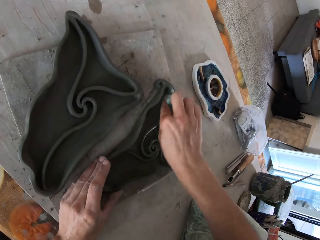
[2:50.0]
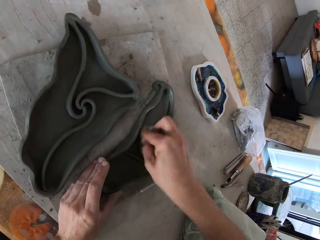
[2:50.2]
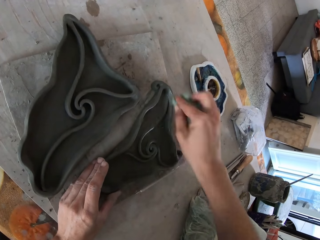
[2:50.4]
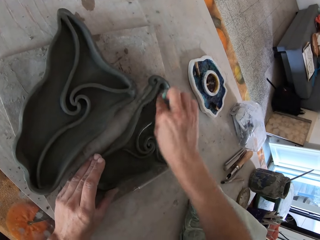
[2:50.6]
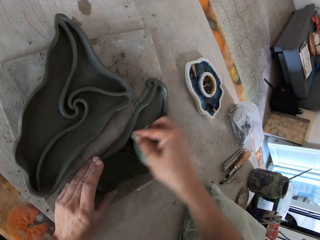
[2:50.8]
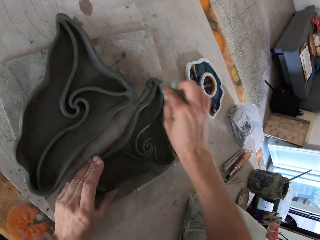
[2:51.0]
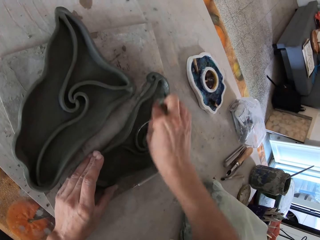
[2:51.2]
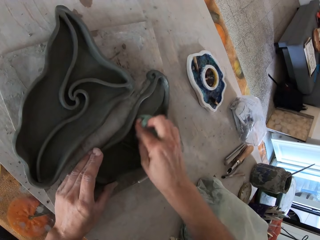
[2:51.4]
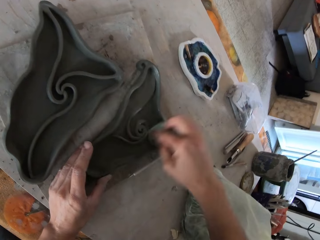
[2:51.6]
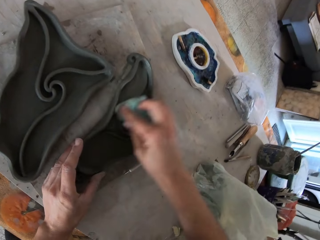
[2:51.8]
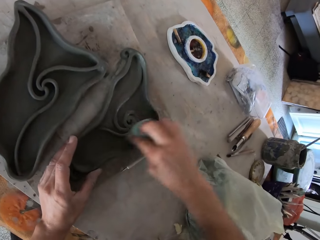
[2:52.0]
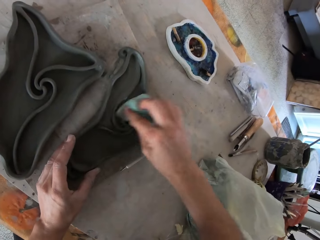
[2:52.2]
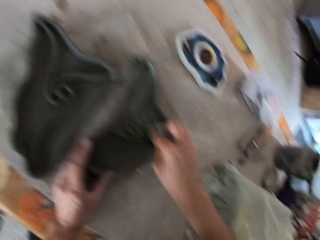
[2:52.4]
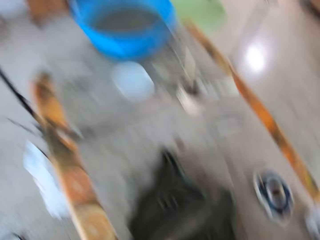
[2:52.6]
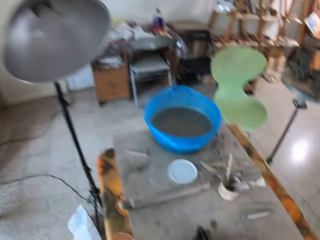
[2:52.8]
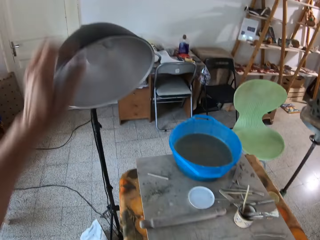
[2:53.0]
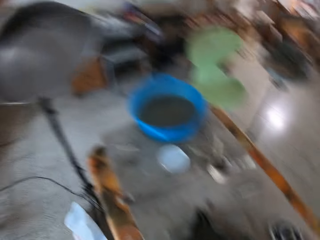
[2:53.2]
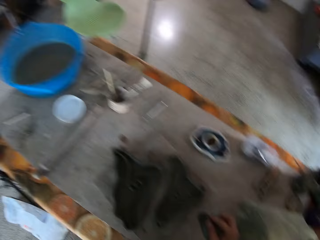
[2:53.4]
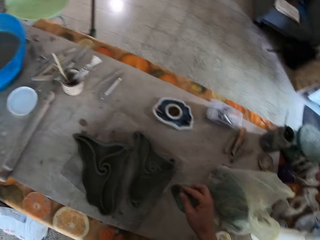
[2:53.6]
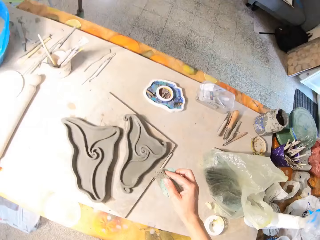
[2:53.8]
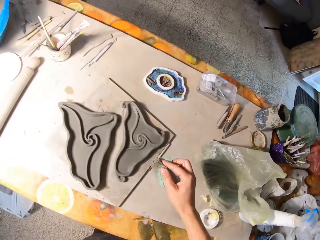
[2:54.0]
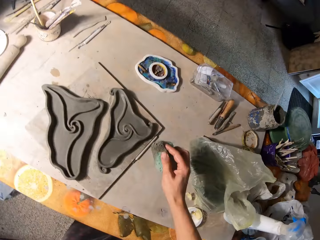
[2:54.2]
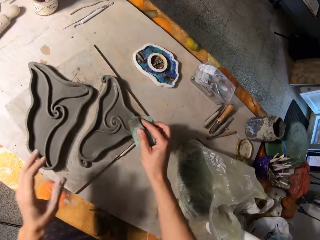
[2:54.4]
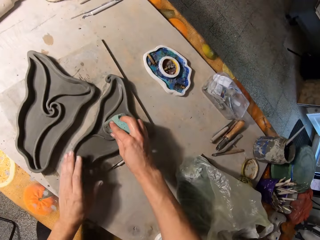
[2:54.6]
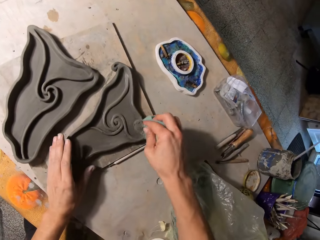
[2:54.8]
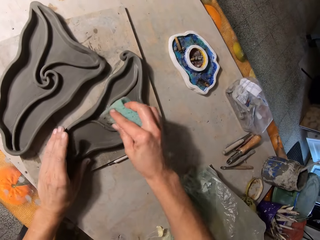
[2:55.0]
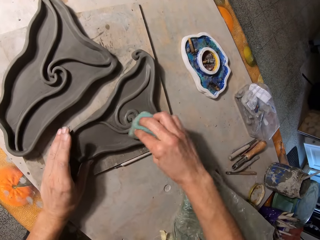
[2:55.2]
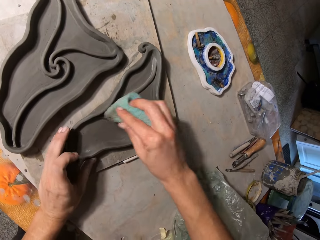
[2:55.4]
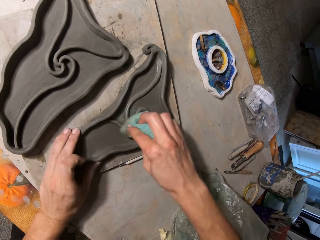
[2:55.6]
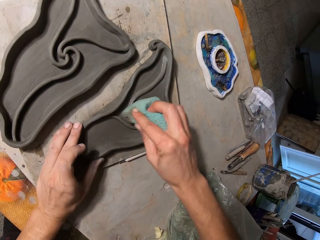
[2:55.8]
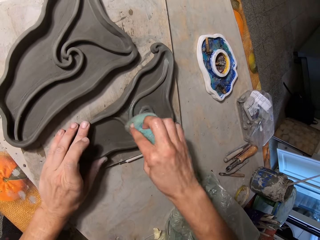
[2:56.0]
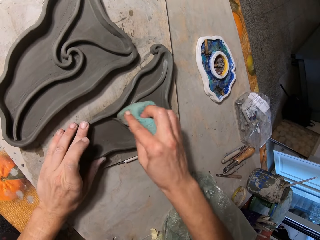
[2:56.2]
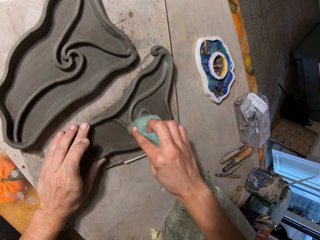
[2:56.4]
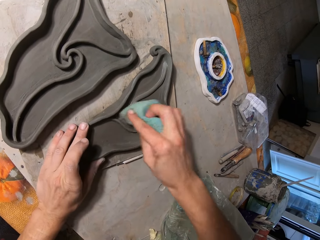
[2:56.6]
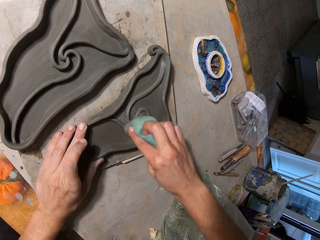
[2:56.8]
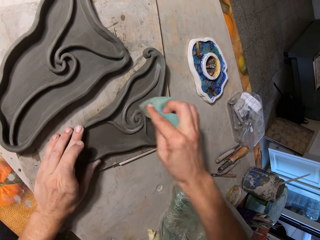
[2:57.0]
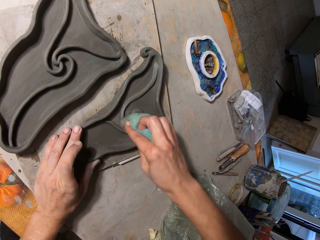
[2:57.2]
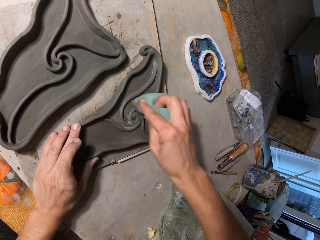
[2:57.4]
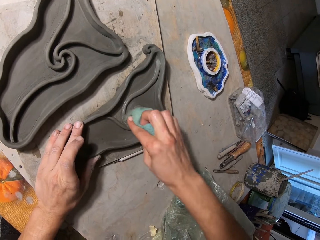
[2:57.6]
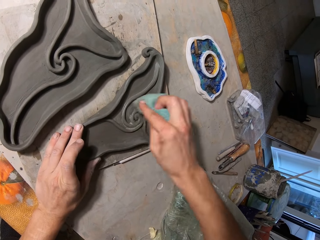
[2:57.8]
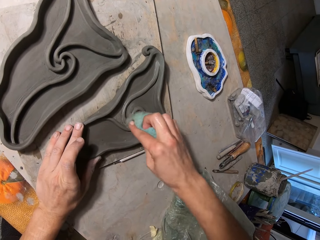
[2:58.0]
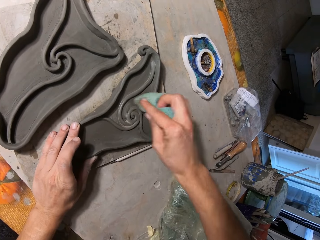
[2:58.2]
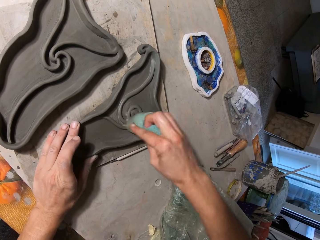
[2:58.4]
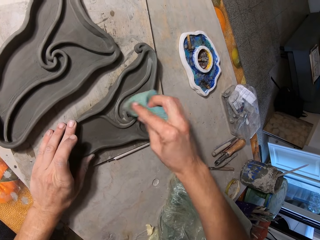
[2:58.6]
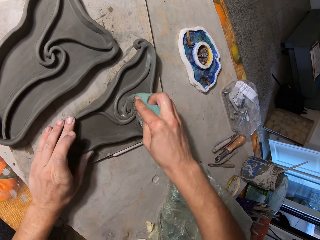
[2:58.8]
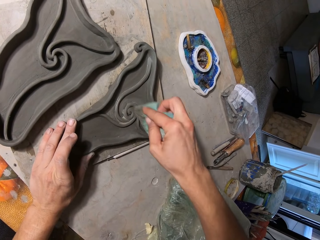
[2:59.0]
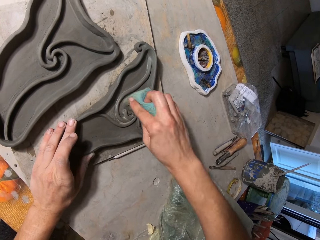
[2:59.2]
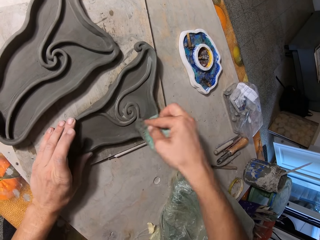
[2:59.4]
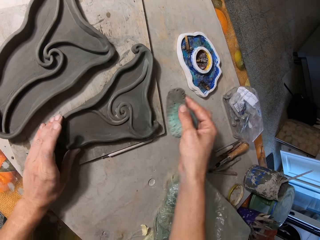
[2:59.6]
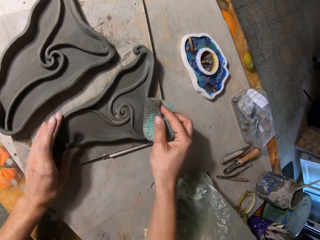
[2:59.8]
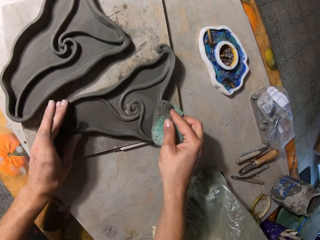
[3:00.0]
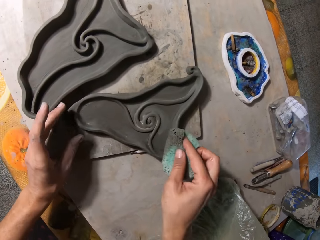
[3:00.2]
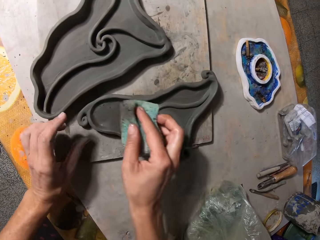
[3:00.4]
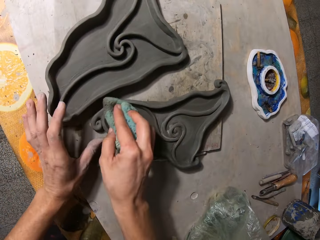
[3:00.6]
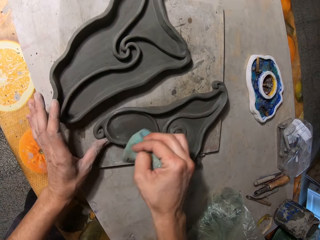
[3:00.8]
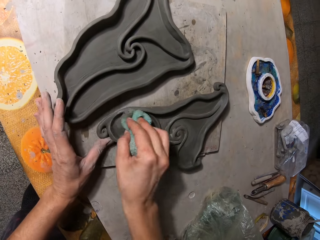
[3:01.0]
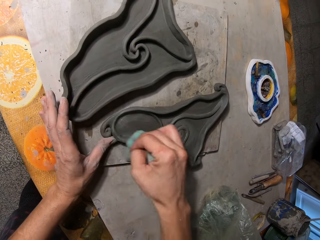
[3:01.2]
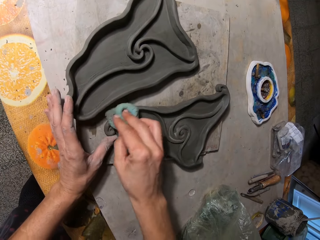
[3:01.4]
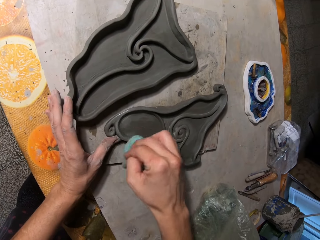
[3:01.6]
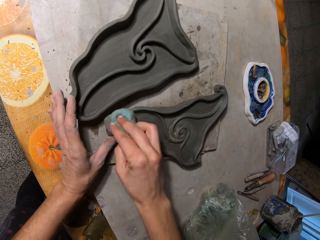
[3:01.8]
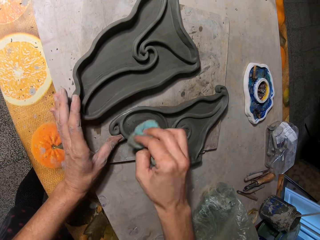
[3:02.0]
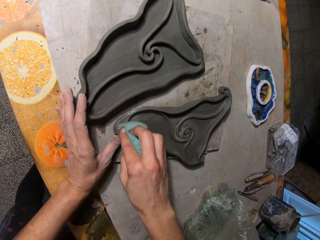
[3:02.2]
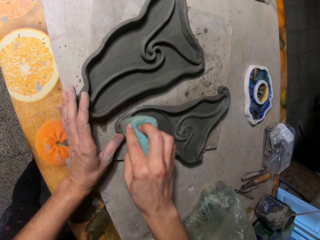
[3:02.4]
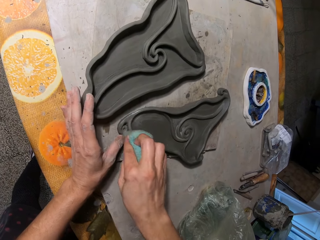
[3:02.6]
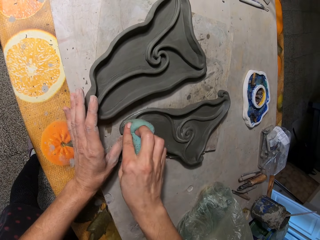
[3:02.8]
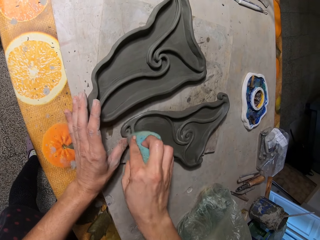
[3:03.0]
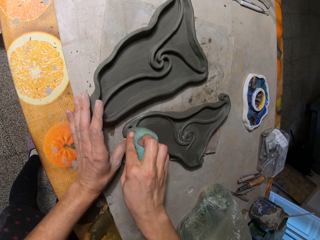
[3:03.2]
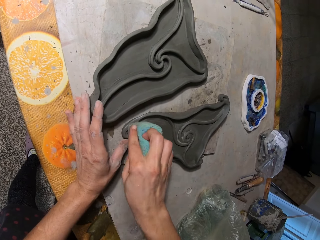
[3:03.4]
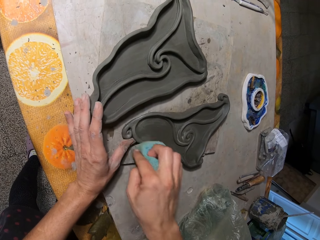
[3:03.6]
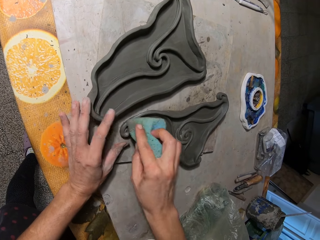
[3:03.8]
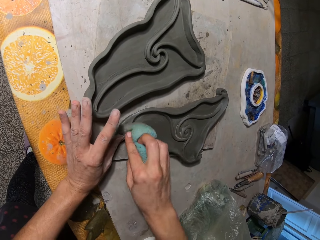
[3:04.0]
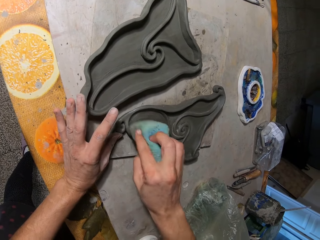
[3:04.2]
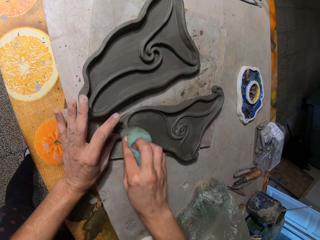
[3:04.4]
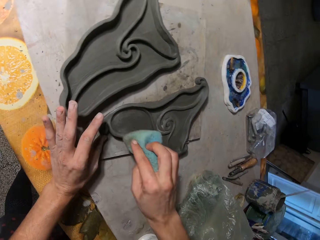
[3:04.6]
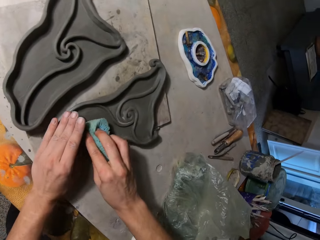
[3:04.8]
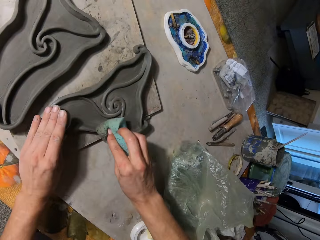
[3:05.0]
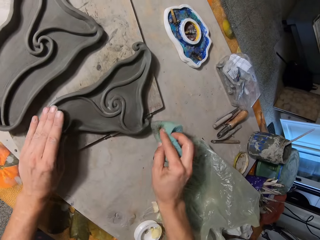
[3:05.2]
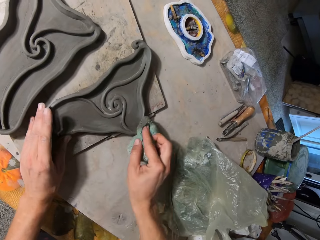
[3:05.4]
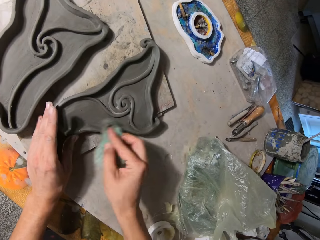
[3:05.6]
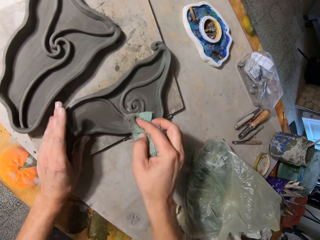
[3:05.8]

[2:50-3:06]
The camera wearer reaches for the lamp. He turns on the lamp. He holds the clay mold or sculpture on the table with his left hand. He wipes the clay mold on the table with the sponge in his right hand. He holds the sculpture with both his hands. He turns the clay mold on the table with both hands. He tilts the sculpture. He wipes the clay mold on the table with the sponge in his right hand. He holds the clay mold on the table with his left hand.

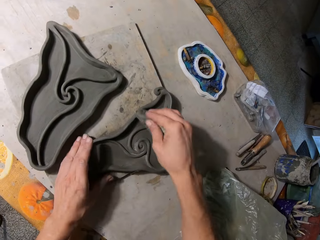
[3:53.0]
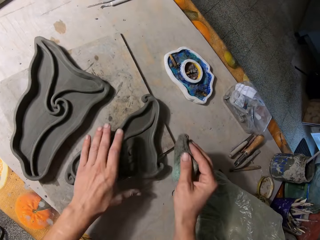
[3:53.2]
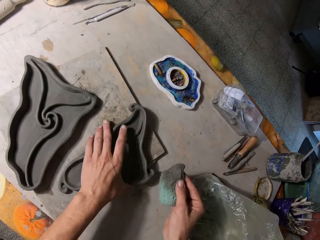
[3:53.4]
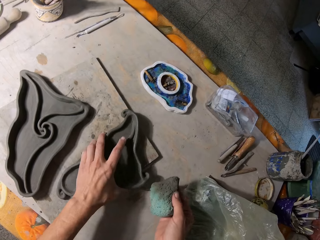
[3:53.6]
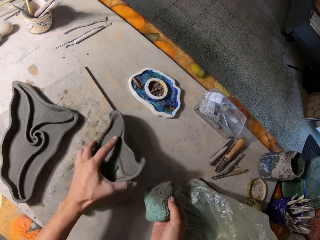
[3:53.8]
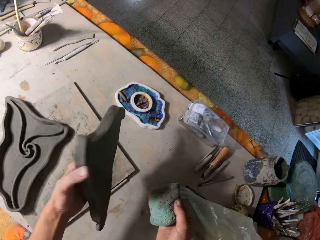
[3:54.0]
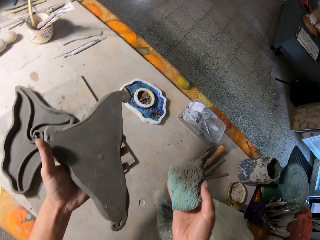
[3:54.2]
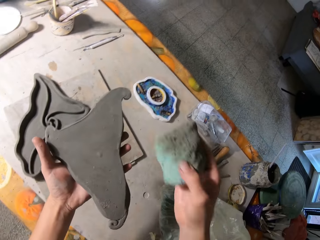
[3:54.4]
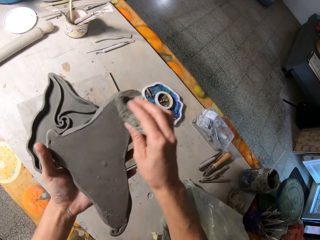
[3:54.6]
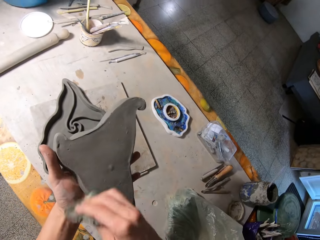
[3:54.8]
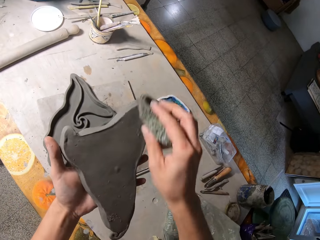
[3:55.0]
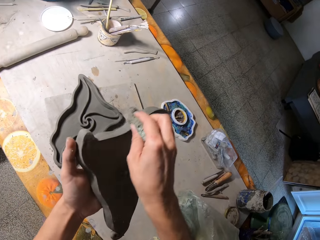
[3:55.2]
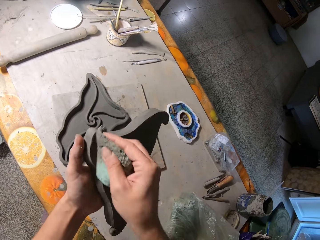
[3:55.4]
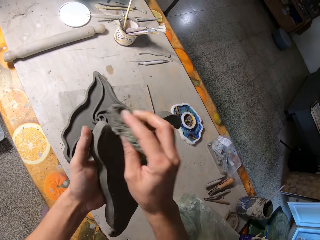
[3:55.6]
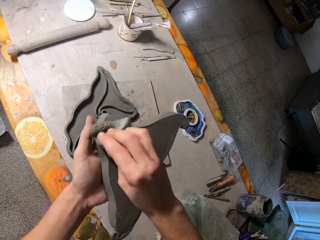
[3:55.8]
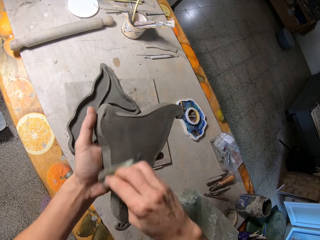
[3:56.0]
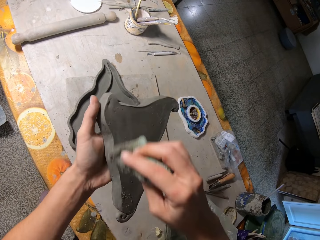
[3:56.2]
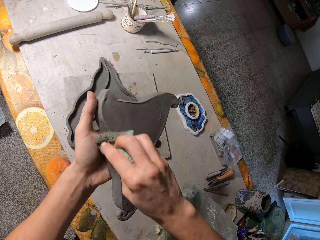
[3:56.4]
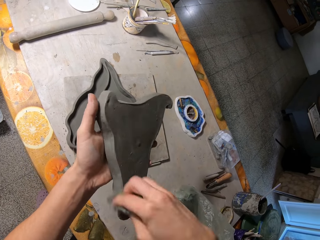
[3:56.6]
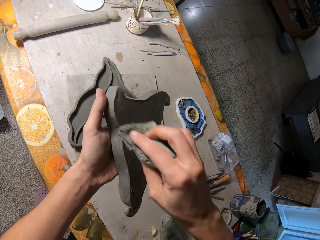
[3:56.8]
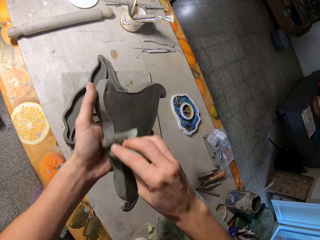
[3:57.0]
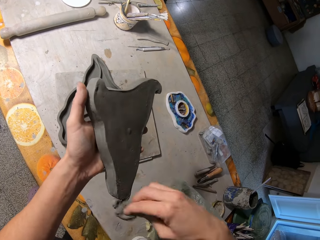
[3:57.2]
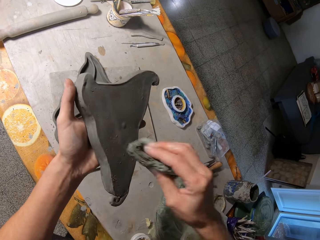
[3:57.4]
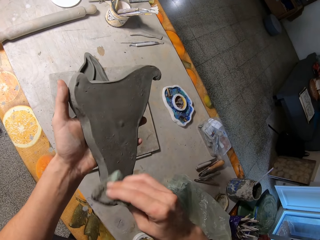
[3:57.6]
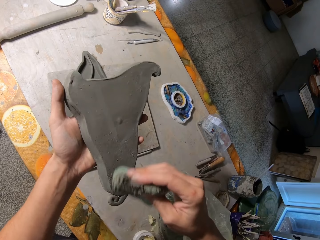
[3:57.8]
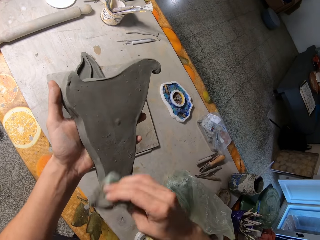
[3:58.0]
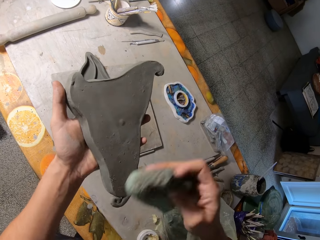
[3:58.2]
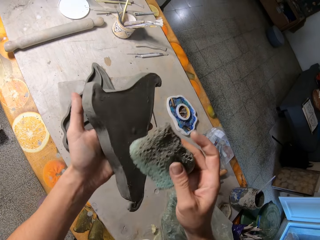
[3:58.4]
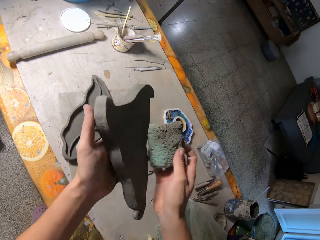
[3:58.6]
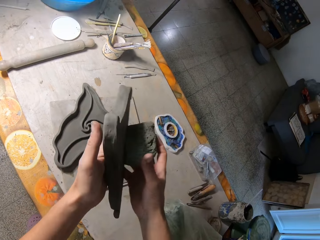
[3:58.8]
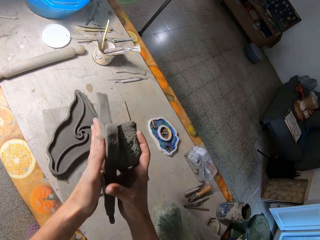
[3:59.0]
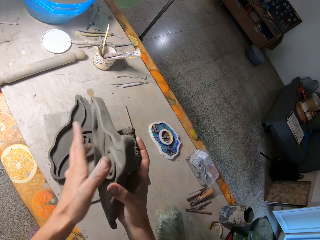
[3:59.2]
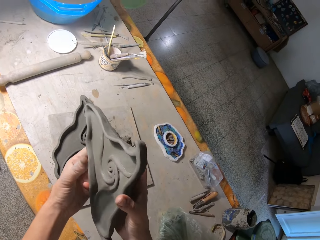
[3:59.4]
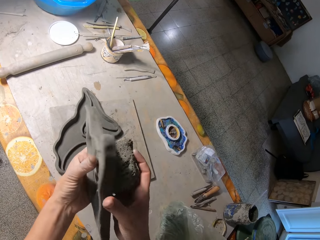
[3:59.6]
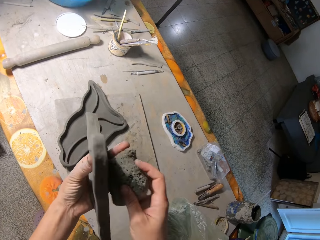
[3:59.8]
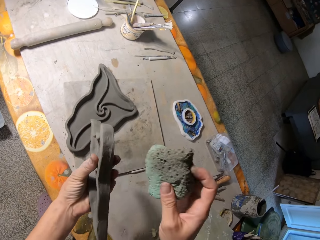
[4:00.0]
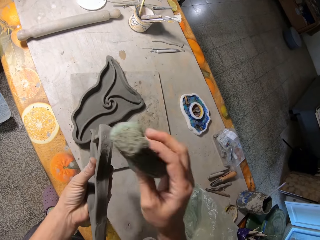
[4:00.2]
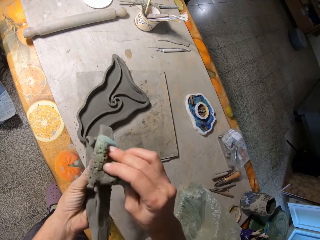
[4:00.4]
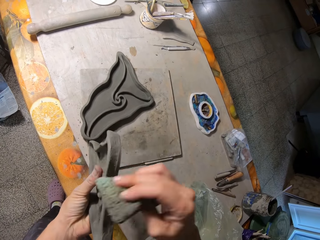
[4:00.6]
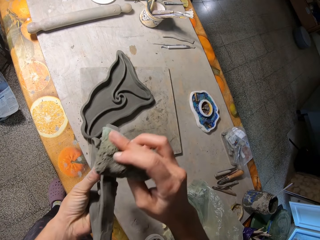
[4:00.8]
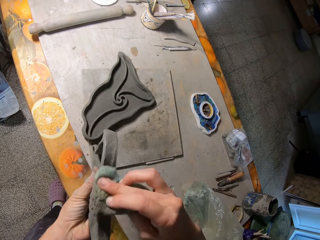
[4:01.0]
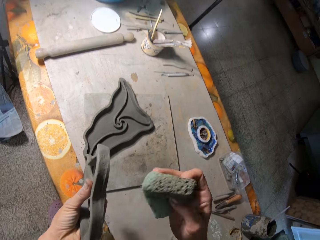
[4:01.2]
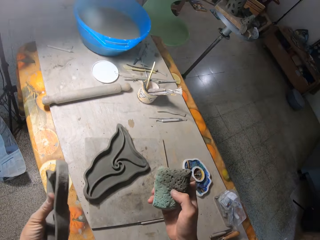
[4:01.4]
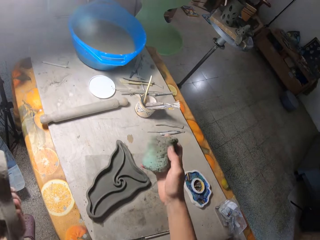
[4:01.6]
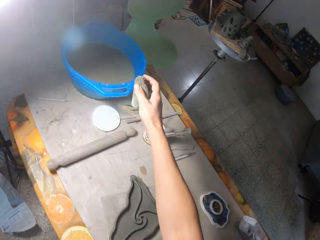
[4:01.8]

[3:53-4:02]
The camera wearer holds the sculpture or clay mold with his left hand. He picks up the clay mold from the table with his left hand. He flips the clay mold in his left hand. He wipes the clay mold with the sponge with his right hand. He places the sculpture in his right hand. He holds the clay mold with both hands. He places the sculpture in his left hand. He holds the clay mold in his left hand. He wipes the clay mold with the sponge with his right hand.
